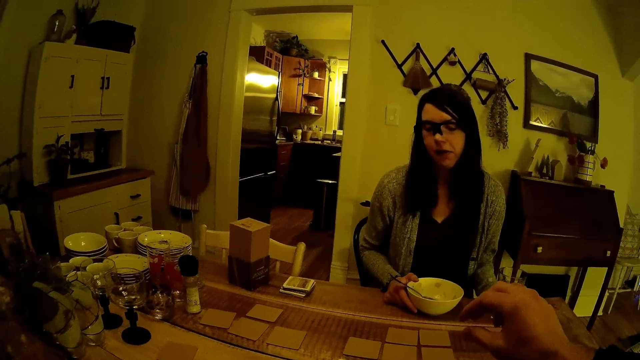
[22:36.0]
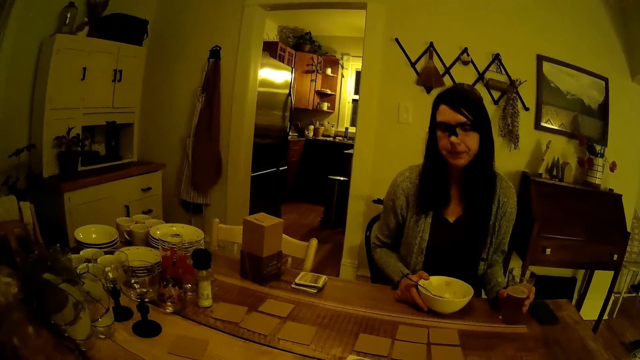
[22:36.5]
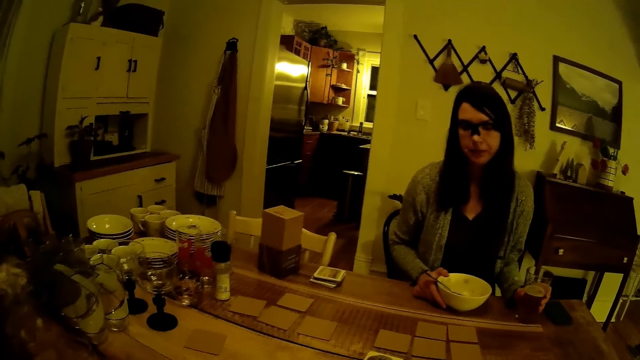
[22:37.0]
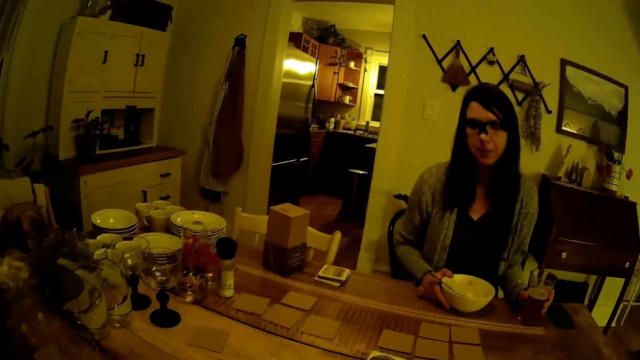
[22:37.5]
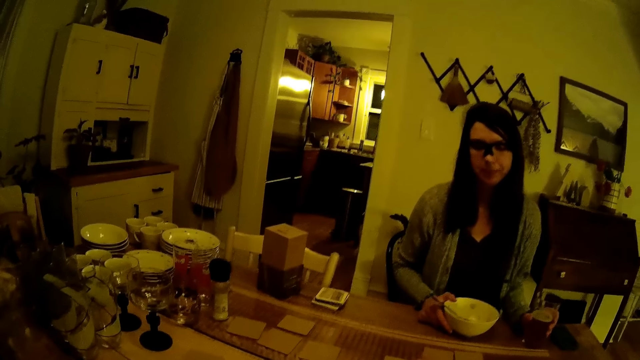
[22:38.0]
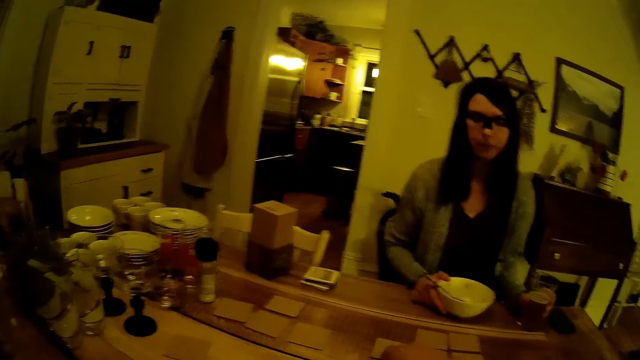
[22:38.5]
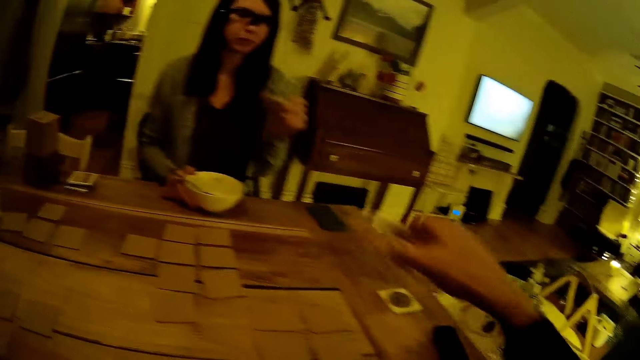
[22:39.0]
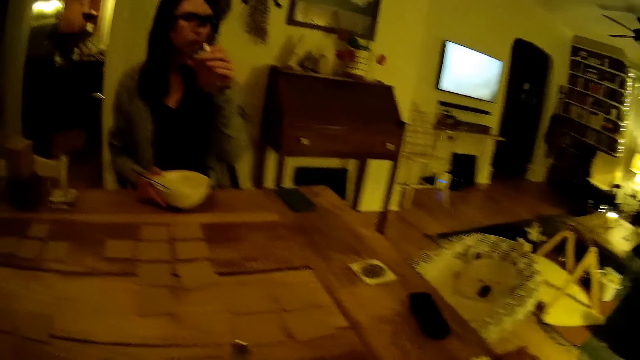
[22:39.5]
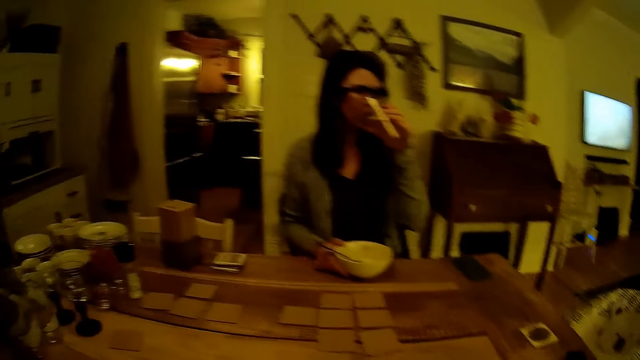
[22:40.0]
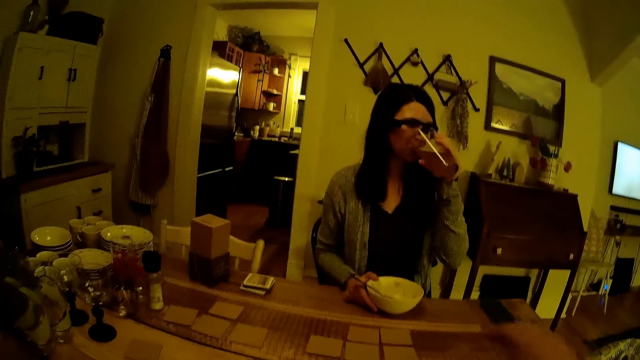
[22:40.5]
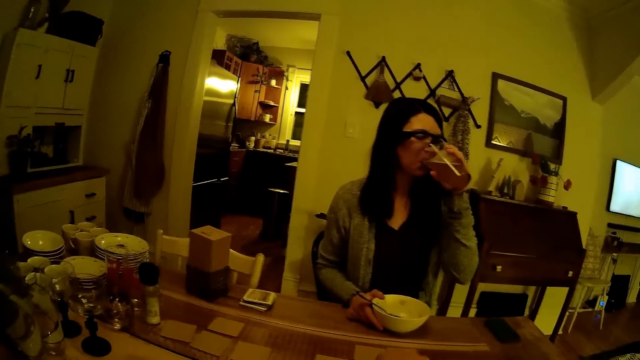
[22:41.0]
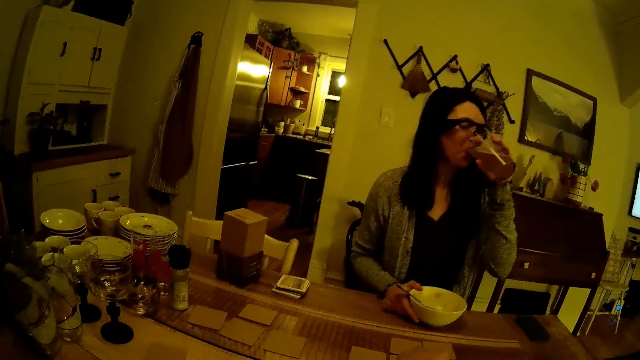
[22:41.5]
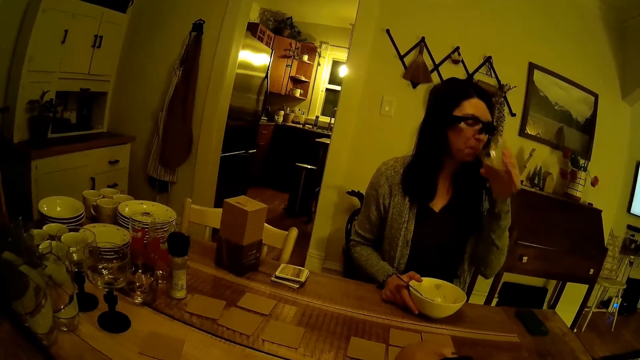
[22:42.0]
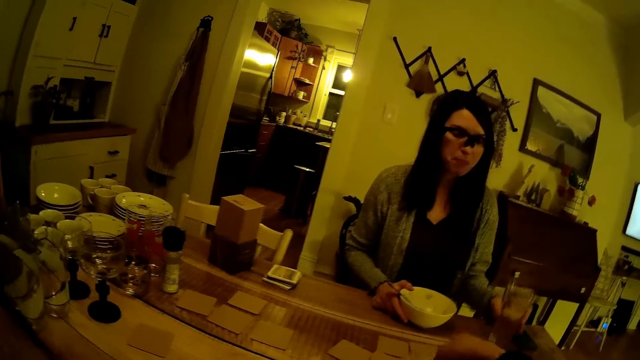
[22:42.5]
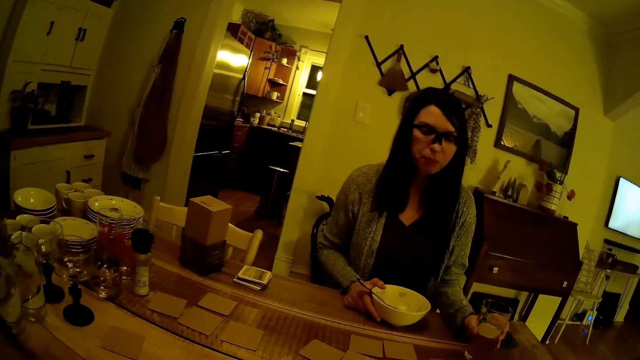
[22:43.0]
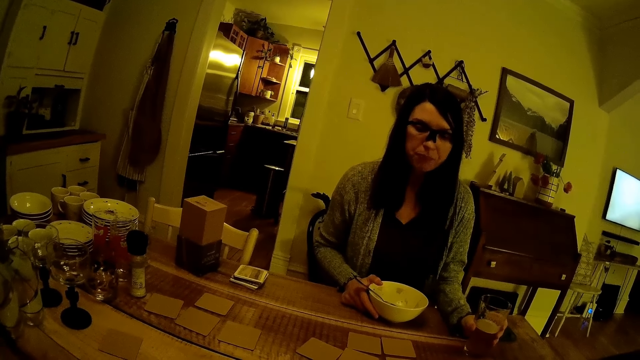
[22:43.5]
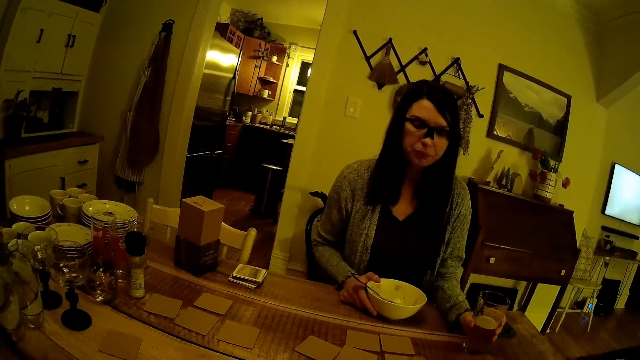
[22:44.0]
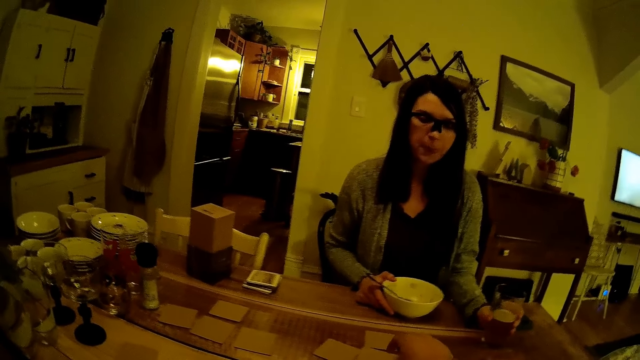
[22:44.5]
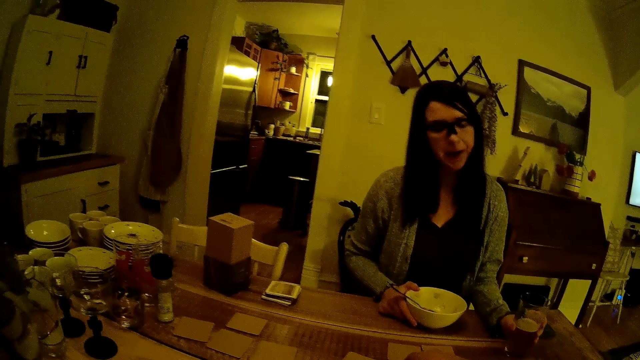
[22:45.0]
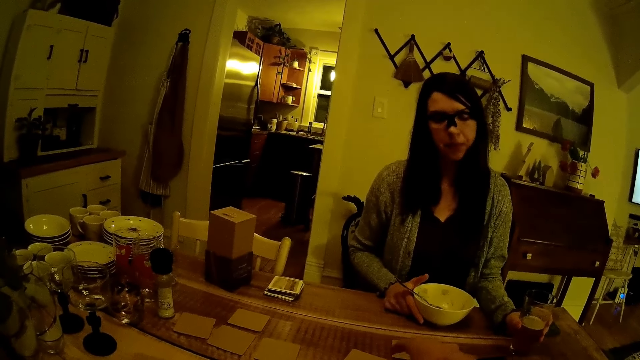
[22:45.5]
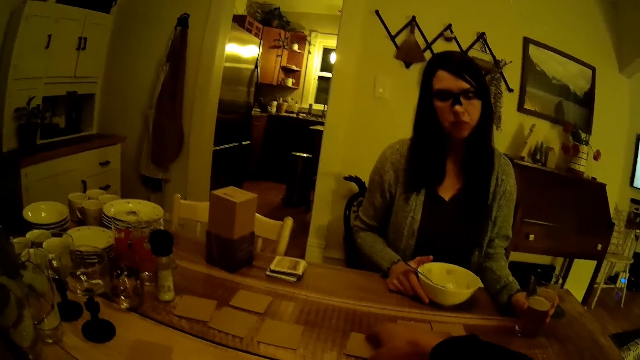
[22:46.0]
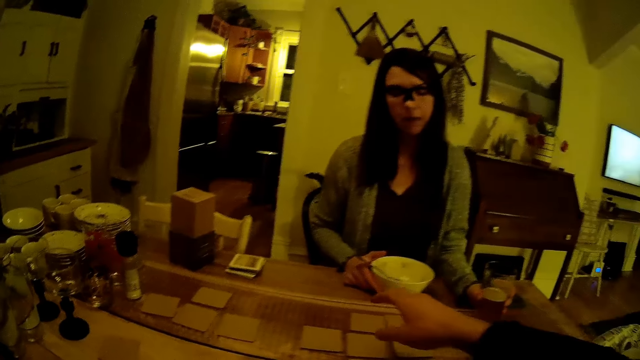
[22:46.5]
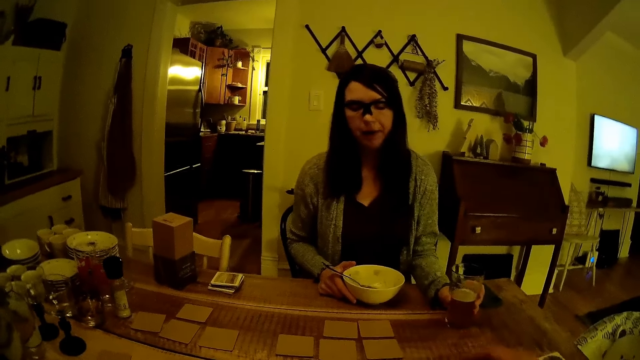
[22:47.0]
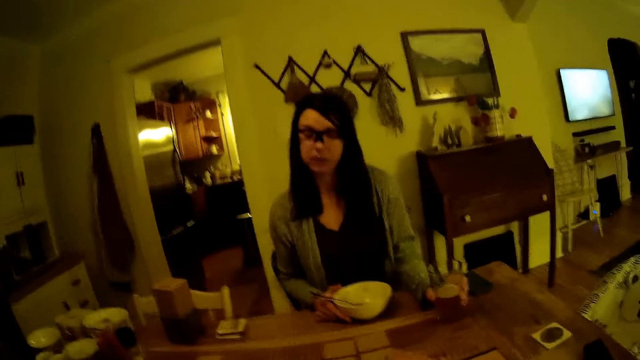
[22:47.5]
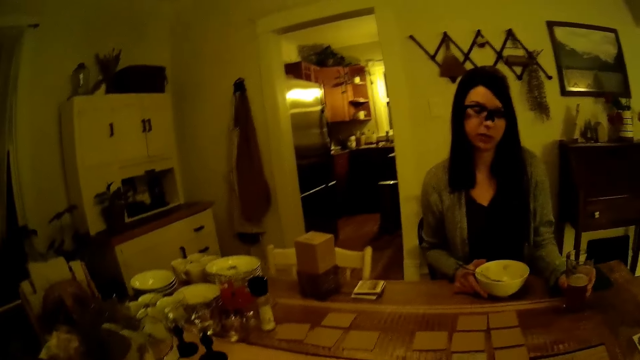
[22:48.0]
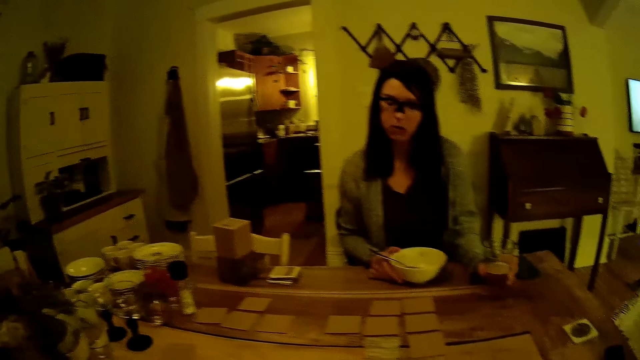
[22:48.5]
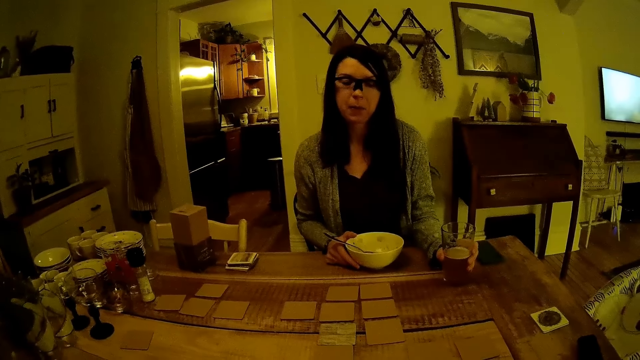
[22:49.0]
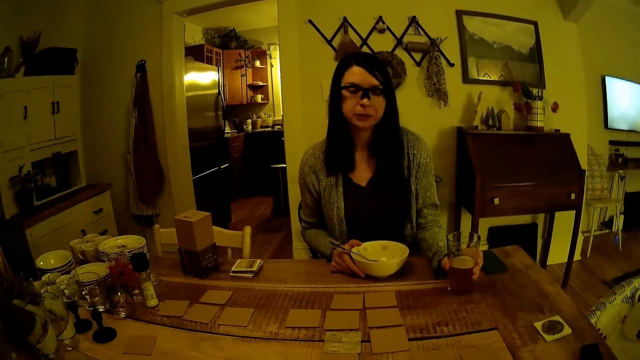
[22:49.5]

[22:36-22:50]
The camera wearer picks up a card from the dining table with his right hand. The woman picks up the cup of juice on the table with her left hand. The camera wearer picks up the card on the dining table with his right hand. The woman drinks from the cup of juice in her left hand. The camera wearer arranges cards on the table. The woman drops the cup of juice in her left hand on the table. The camera wearer converses with the woman. He adjusts the cards on the dining table with his right hand. He adjusts a game card on the table with his right hand.

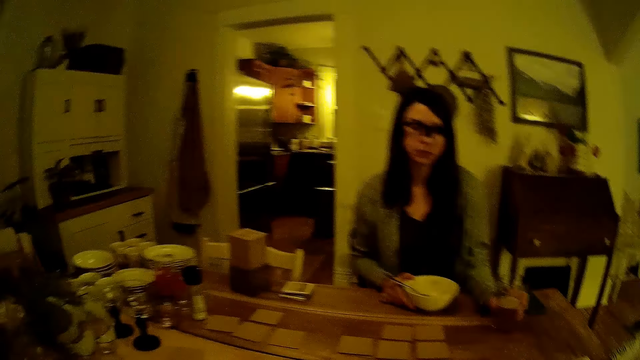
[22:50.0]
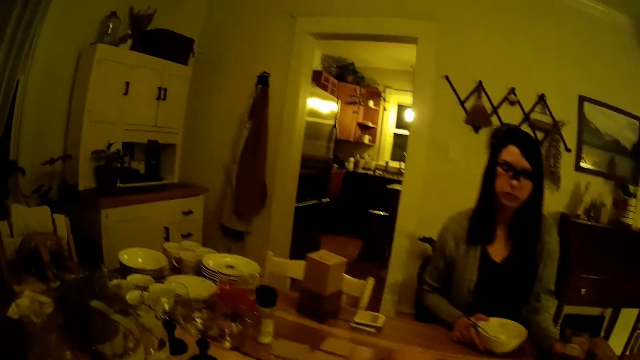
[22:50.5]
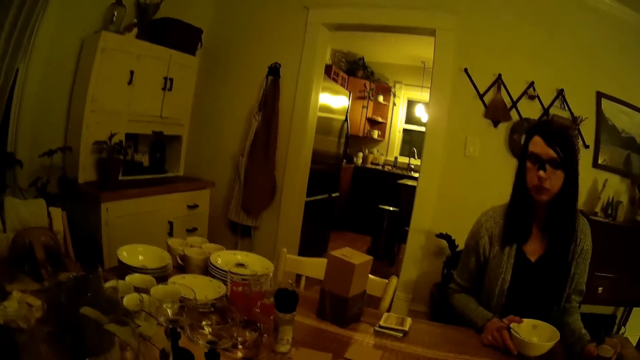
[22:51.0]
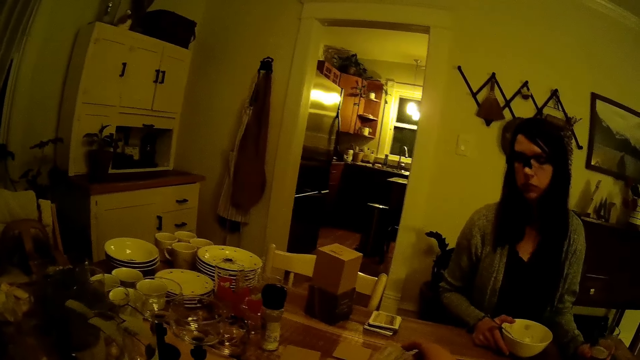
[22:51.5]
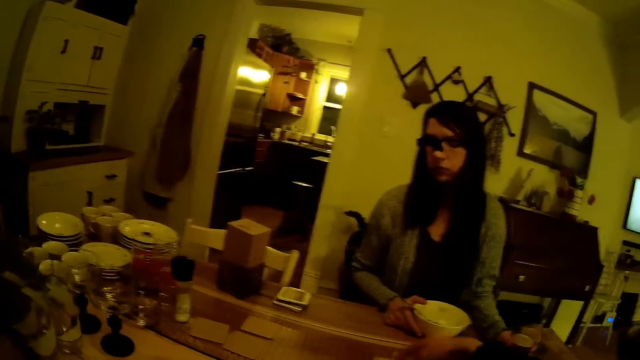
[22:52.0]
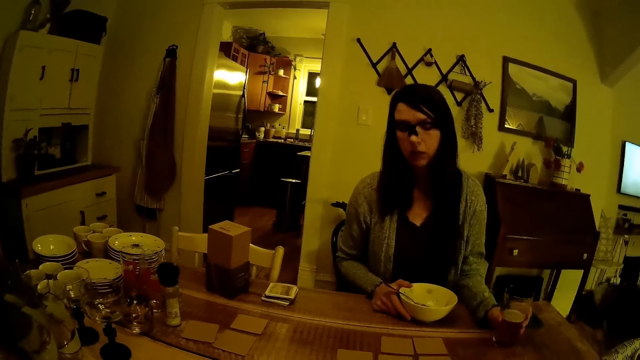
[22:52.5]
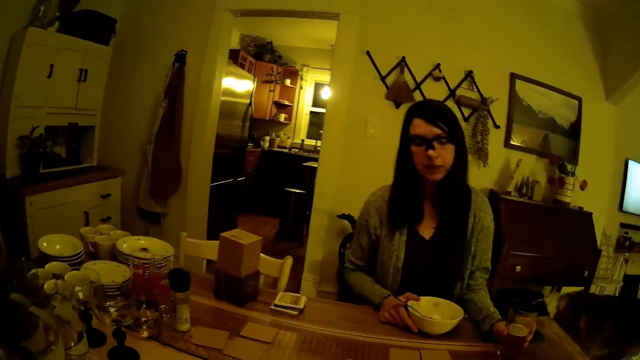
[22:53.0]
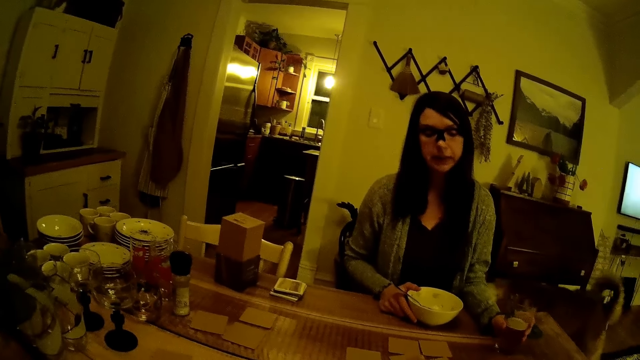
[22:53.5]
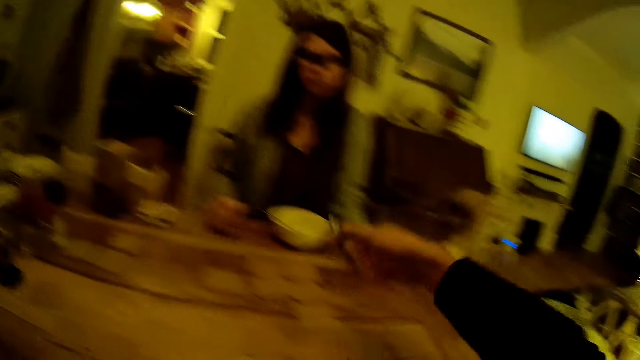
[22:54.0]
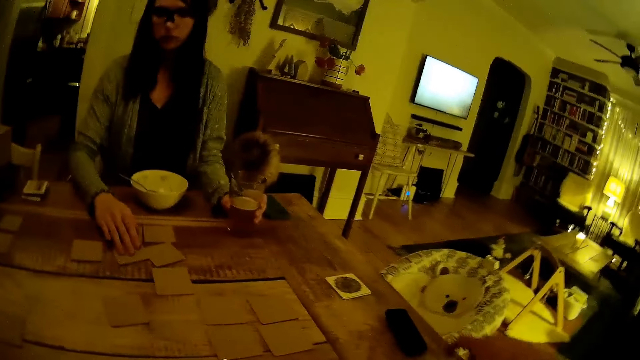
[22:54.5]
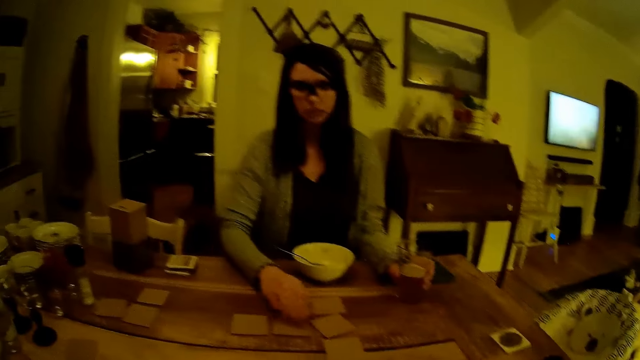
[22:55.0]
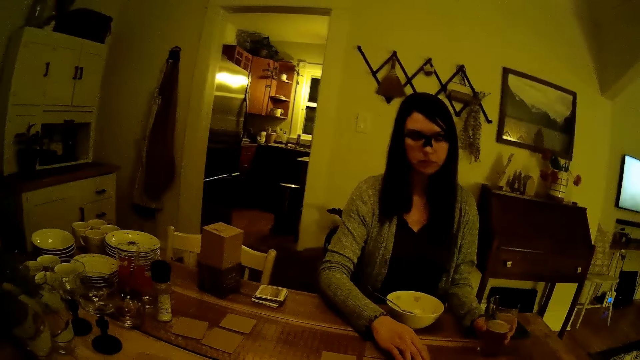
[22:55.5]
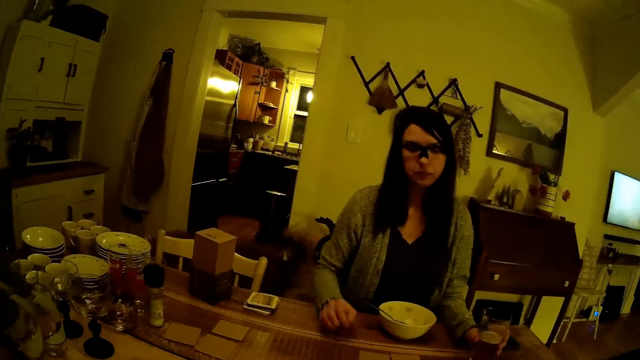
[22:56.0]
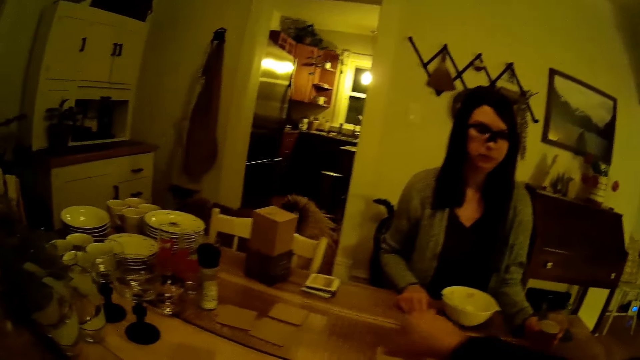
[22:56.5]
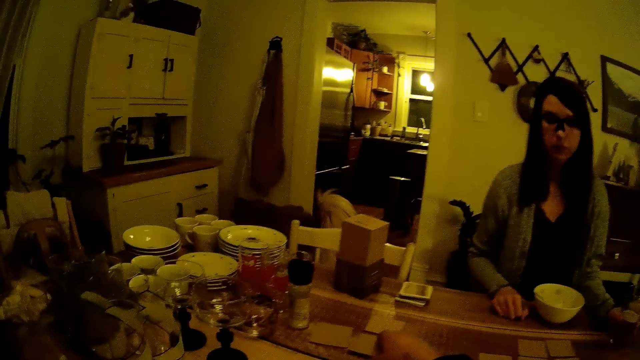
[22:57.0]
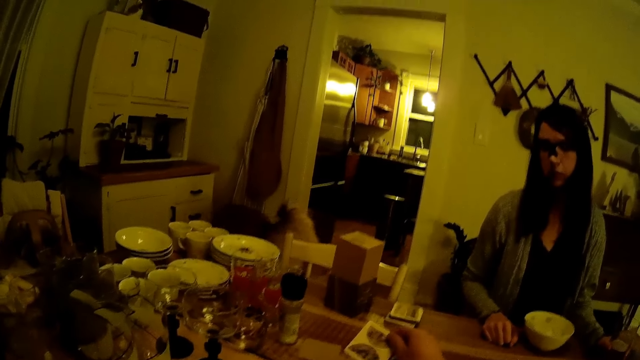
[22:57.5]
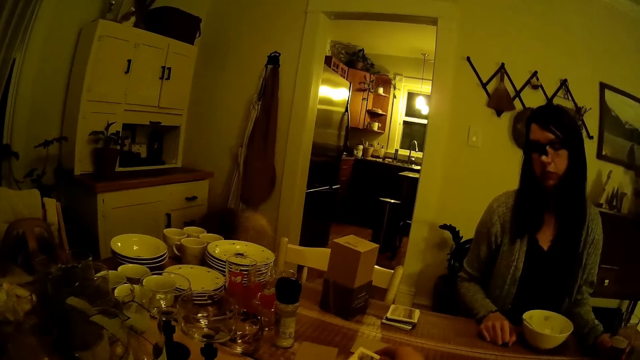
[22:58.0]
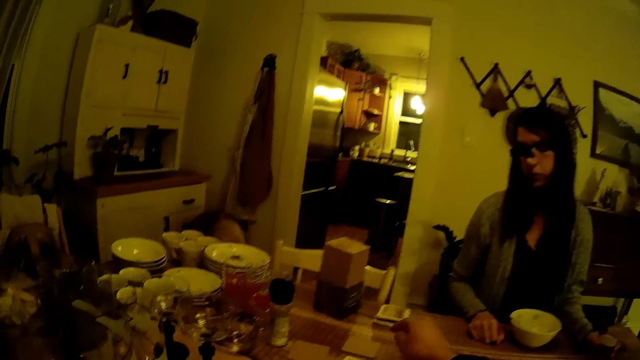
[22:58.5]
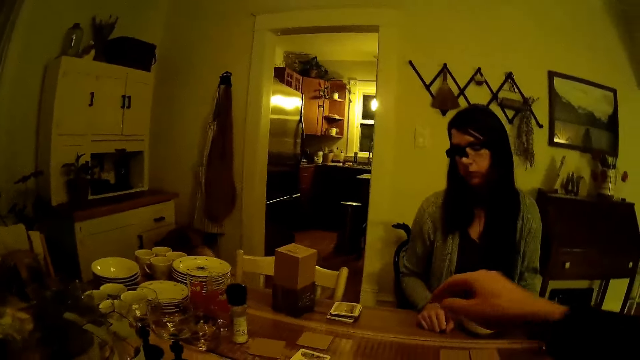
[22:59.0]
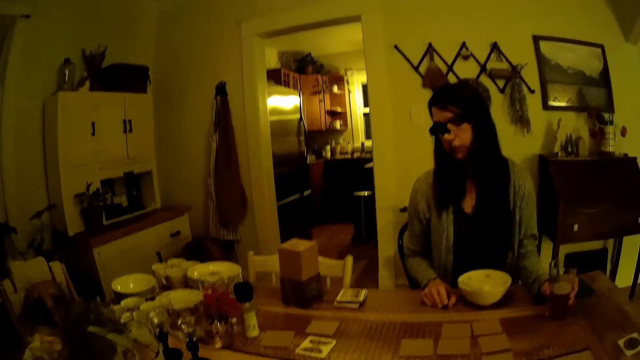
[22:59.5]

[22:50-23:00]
The camera wearer picks up the game card from the table with his right hand. A woman touches the card. The woman adjusts the game card on the table with her right hand. The camera wearer turns over the game card on the table with his right hand.
